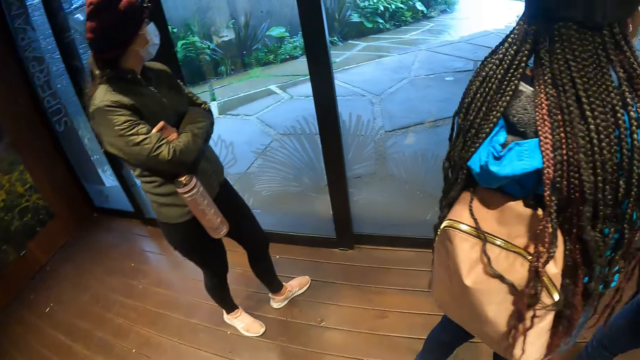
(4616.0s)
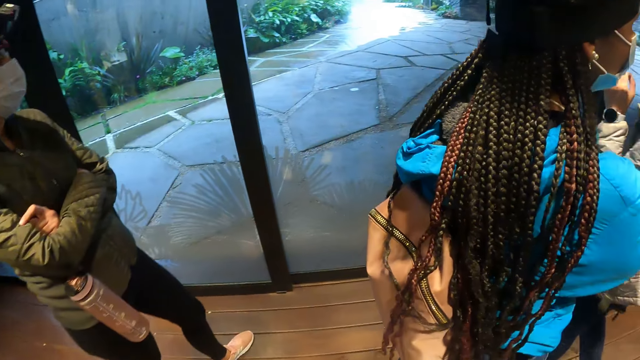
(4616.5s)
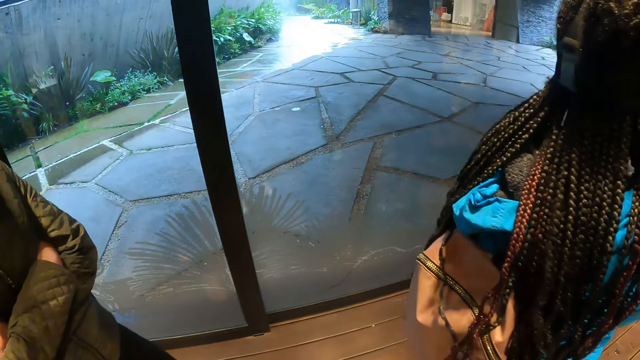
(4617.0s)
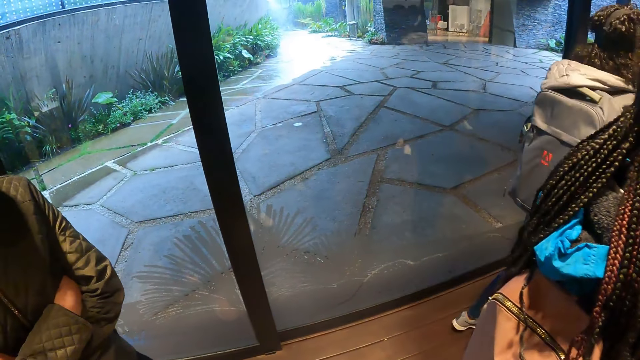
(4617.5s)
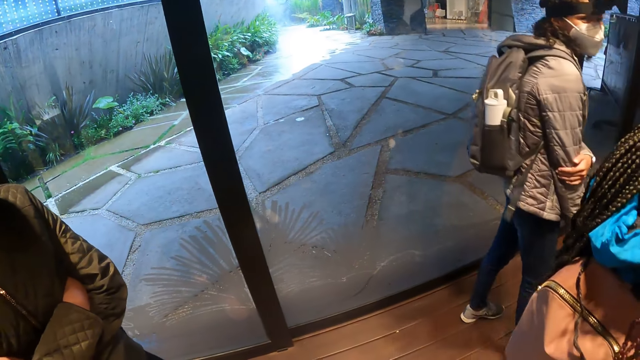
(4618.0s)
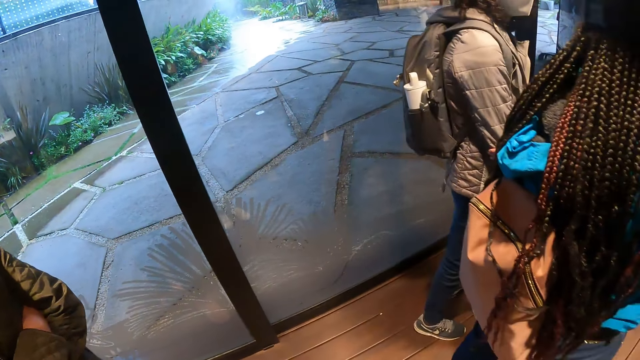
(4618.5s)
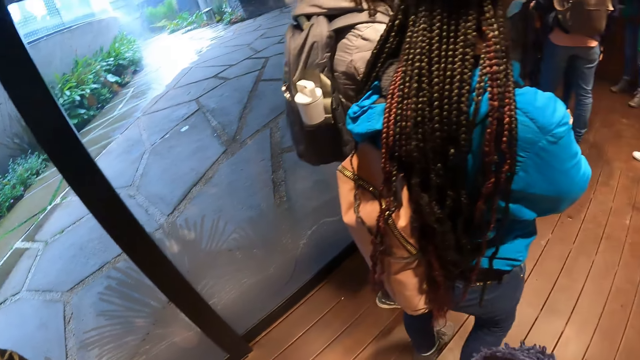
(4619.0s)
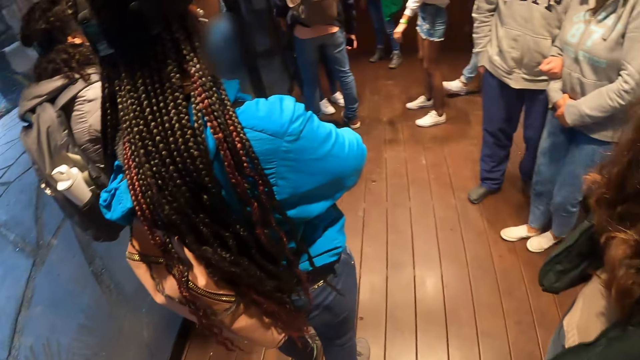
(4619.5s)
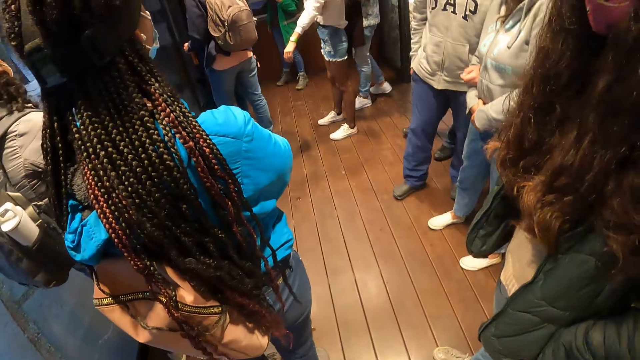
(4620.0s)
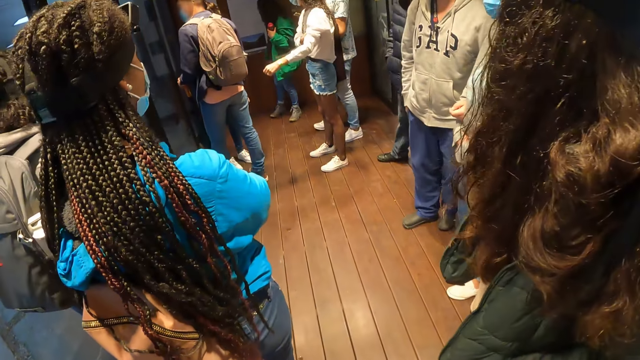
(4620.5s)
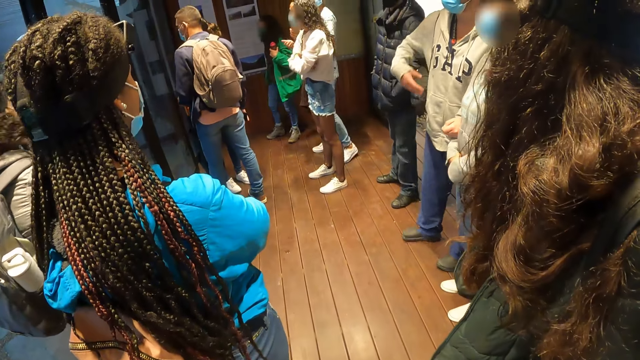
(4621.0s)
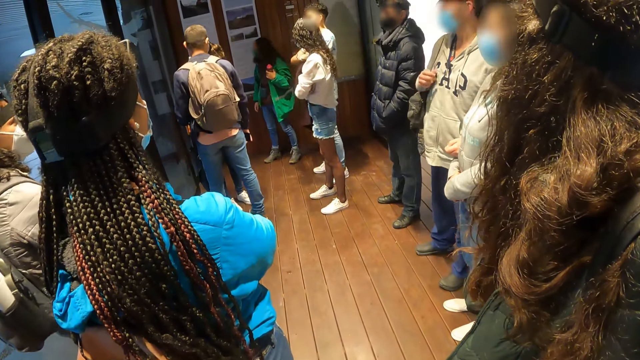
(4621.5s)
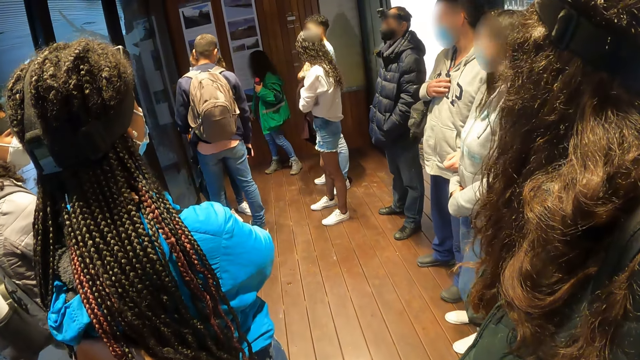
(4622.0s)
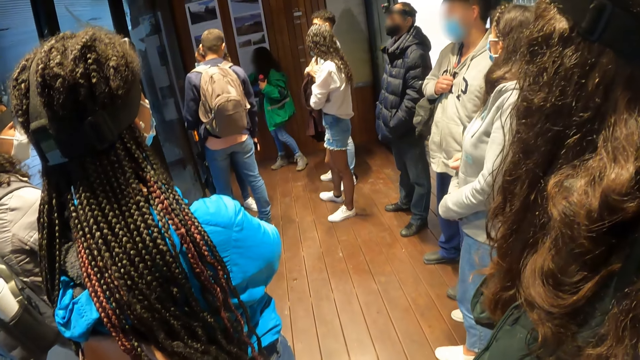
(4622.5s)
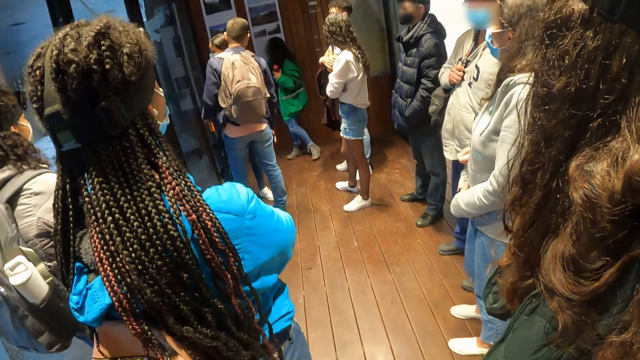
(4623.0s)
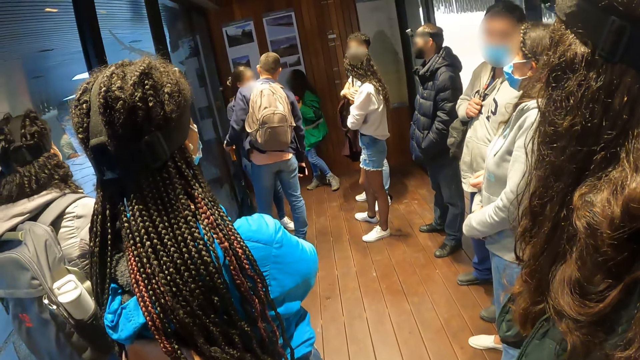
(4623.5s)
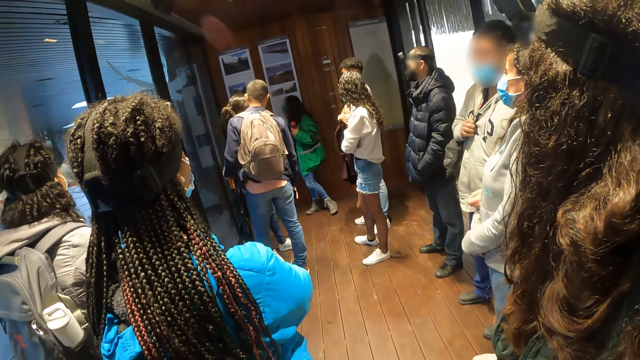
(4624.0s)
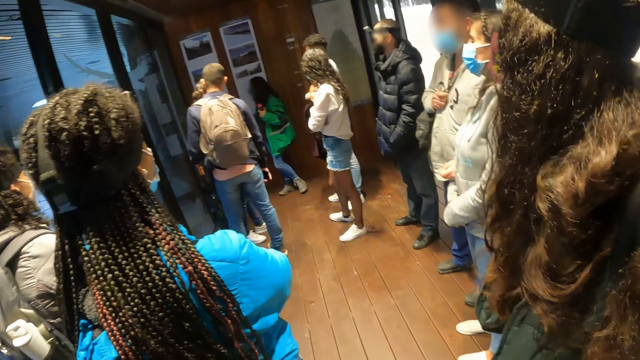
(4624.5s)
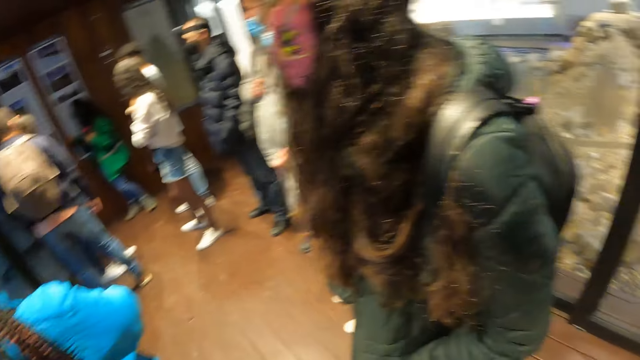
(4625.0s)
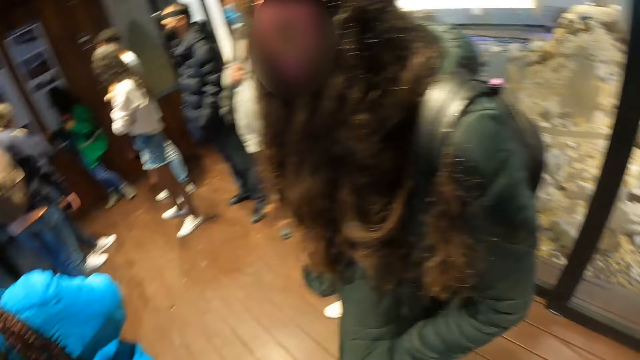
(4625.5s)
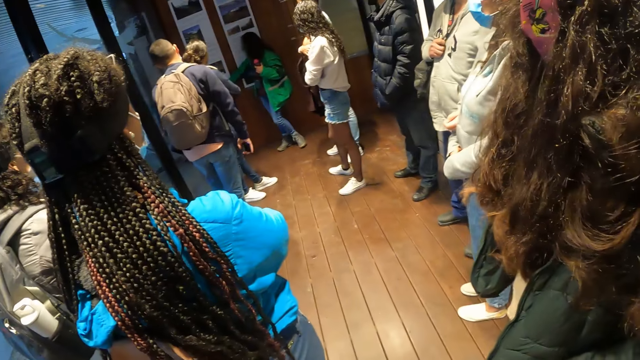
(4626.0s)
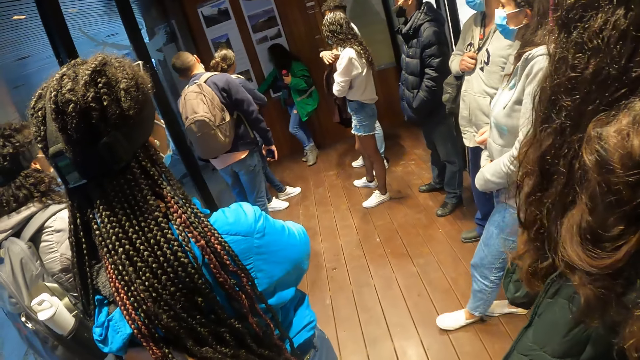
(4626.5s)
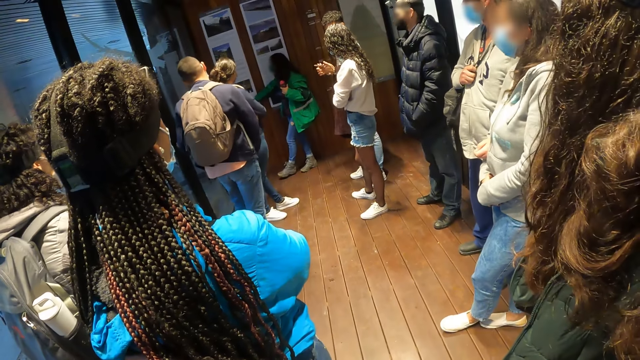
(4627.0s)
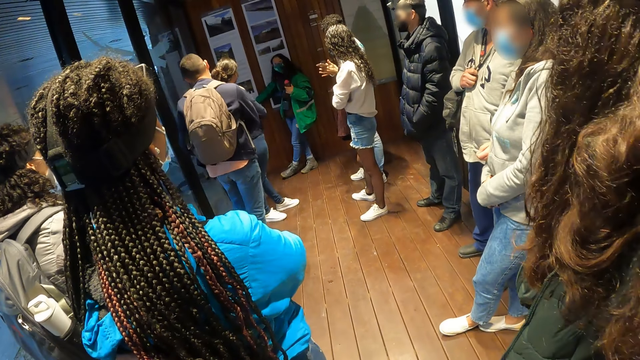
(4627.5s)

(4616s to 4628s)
The camera wearer looks around the room. They converse with a woman.

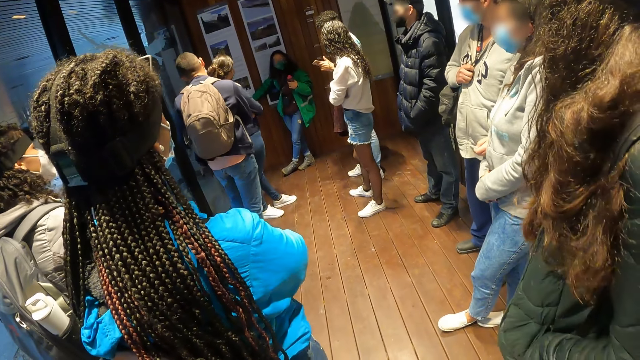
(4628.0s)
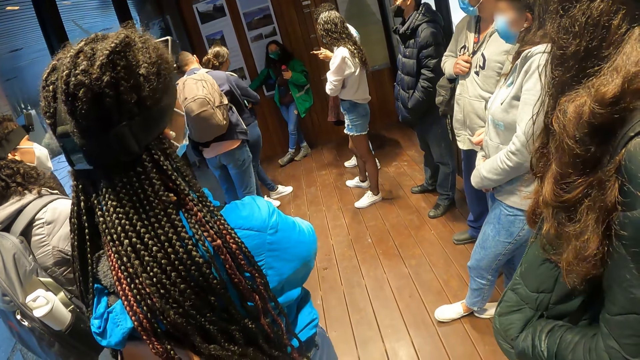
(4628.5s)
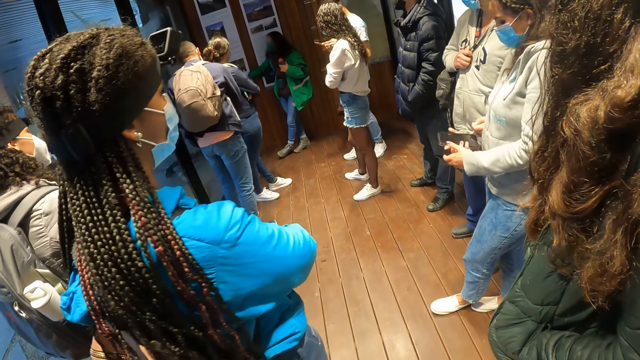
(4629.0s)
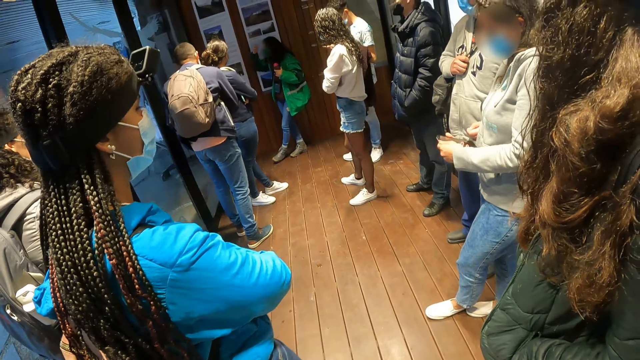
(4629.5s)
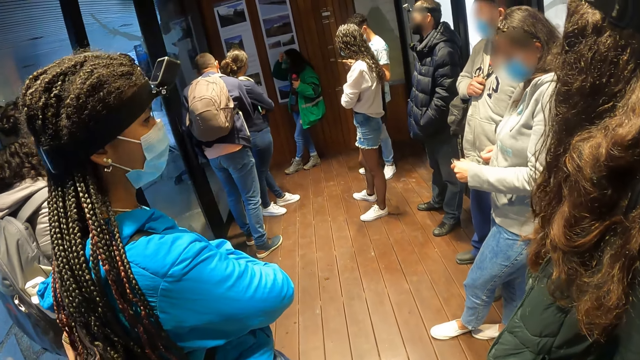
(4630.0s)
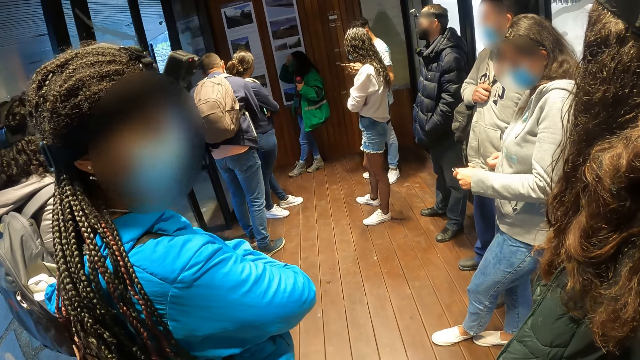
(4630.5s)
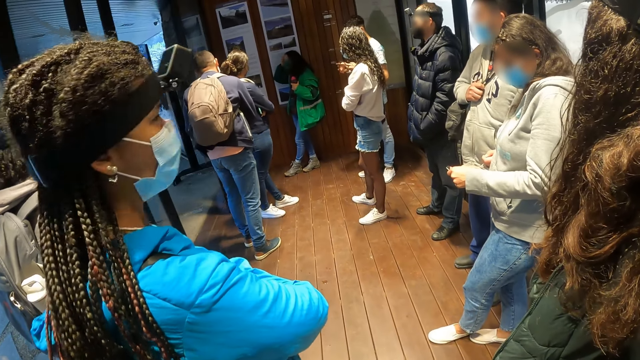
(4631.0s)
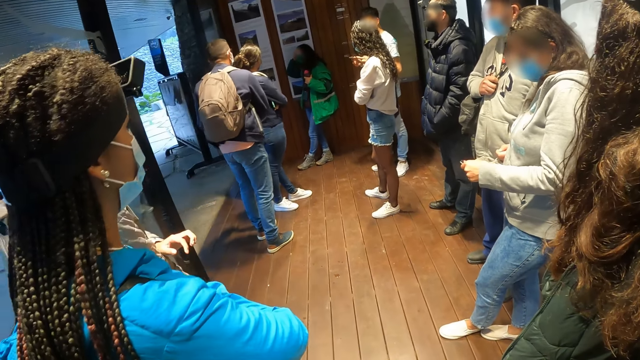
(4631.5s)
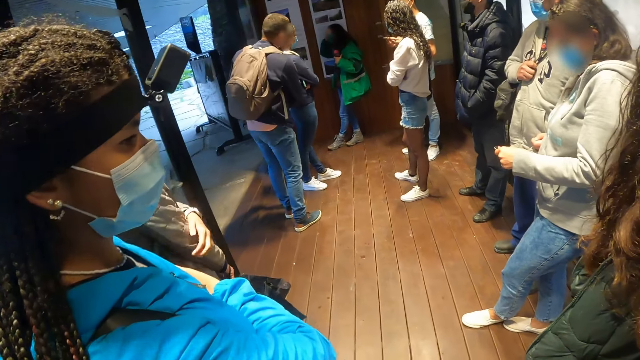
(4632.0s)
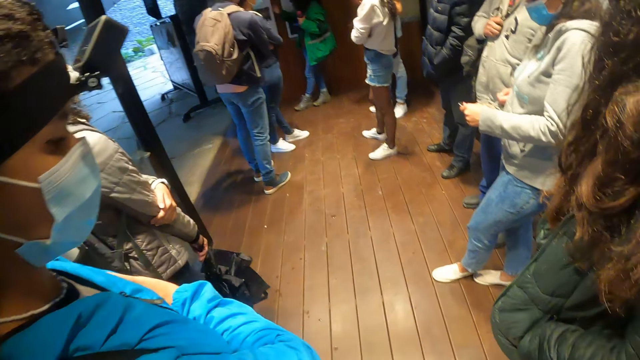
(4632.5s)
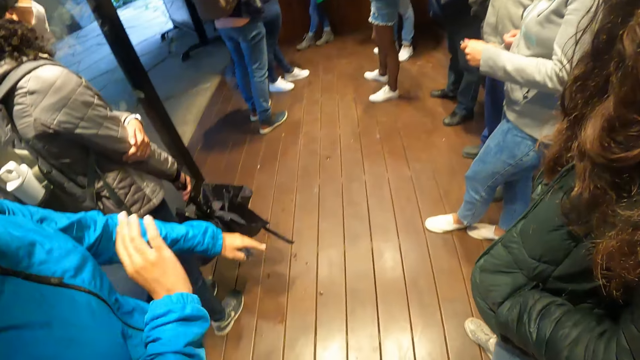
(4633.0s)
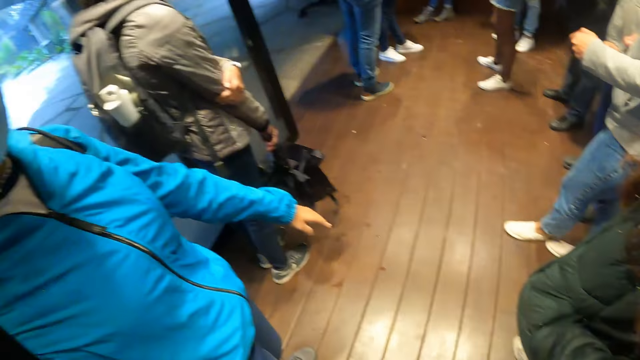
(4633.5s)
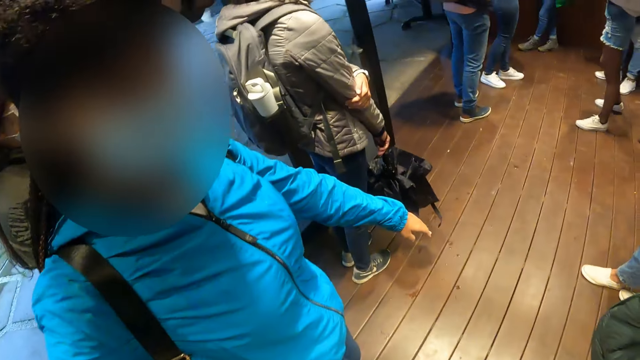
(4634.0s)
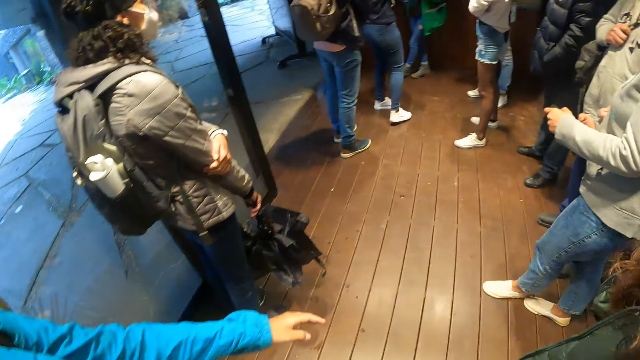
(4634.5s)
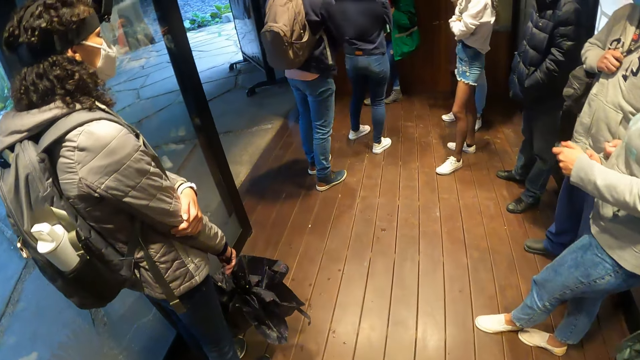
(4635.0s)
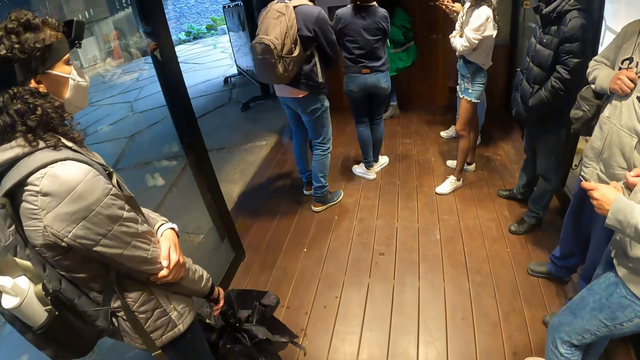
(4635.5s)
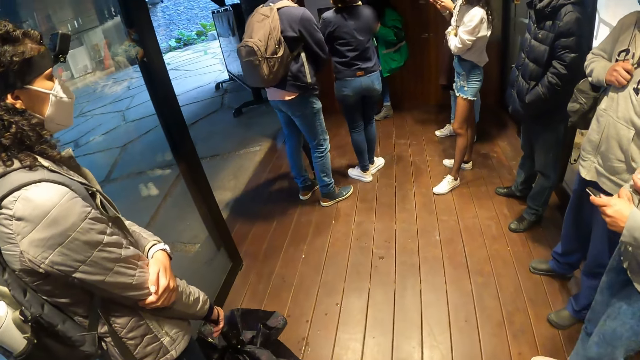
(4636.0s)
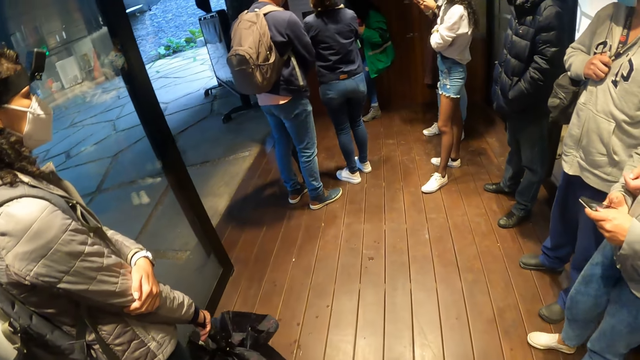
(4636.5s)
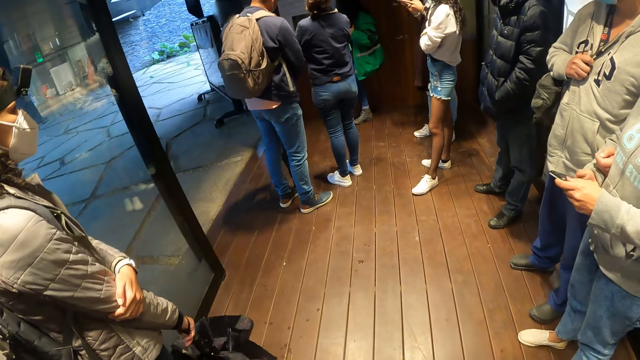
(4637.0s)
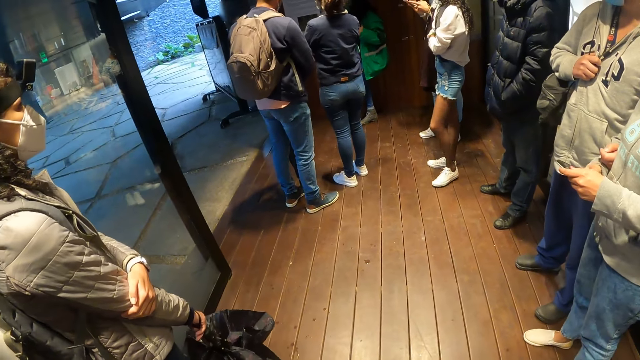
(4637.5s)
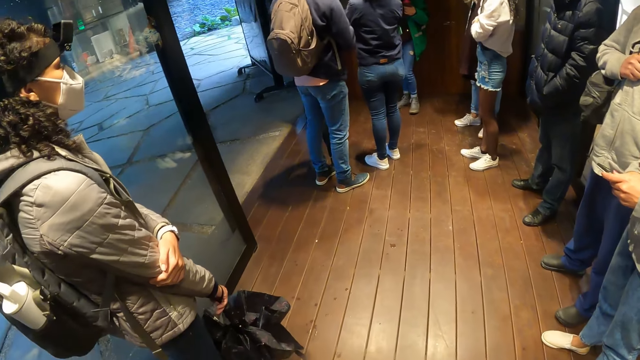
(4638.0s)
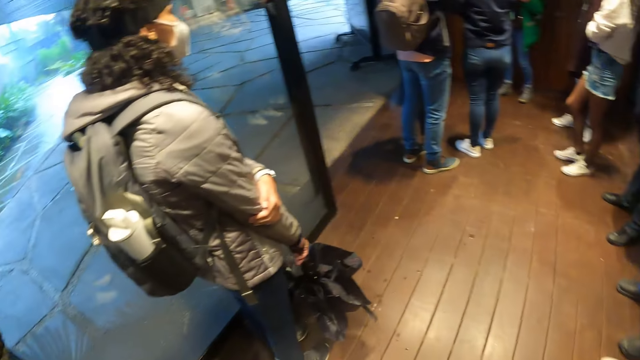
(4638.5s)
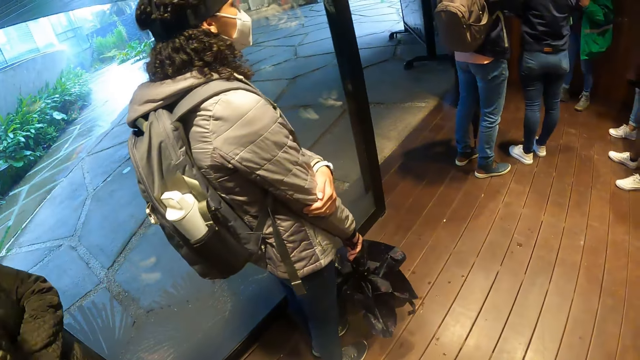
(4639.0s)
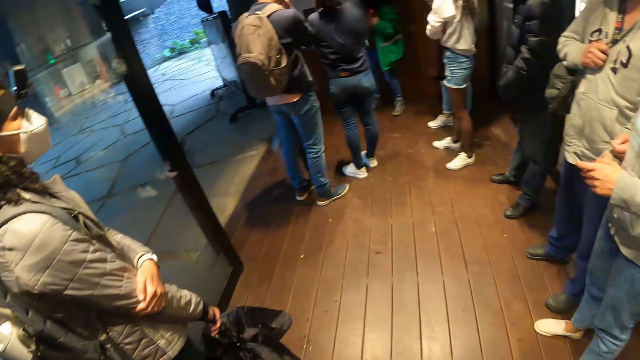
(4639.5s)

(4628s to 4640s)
Another woman converses with the camera wearer.
